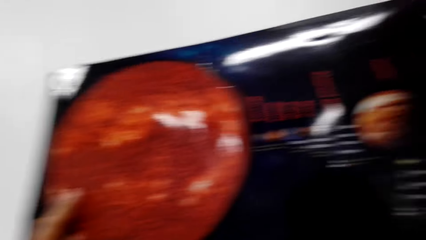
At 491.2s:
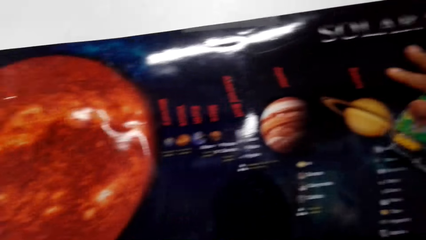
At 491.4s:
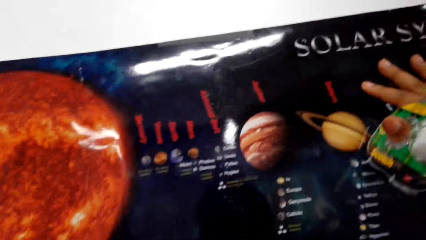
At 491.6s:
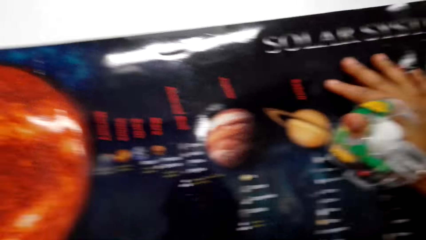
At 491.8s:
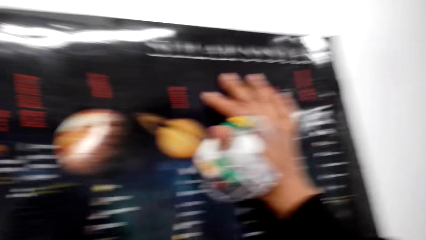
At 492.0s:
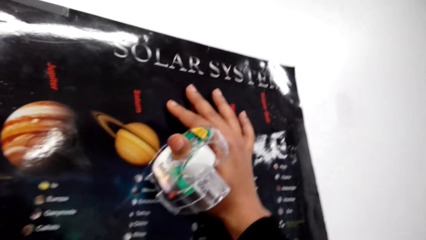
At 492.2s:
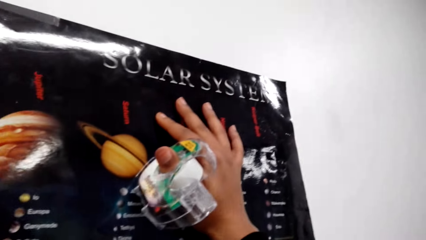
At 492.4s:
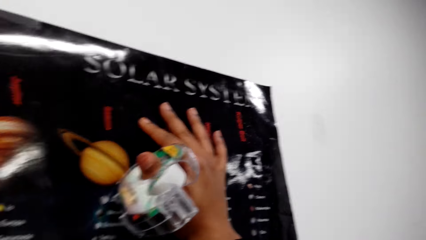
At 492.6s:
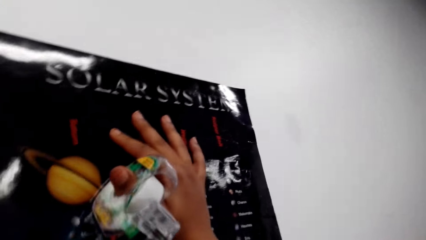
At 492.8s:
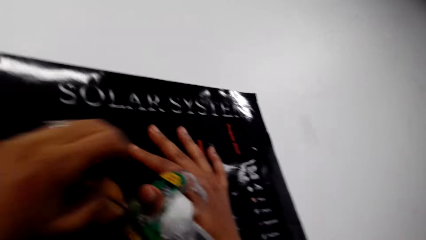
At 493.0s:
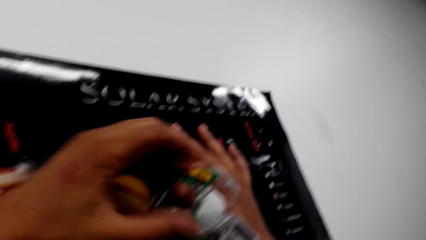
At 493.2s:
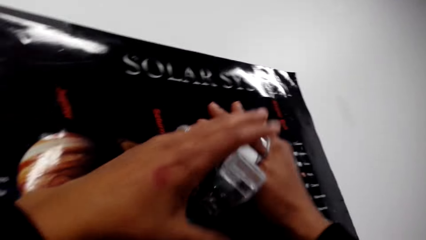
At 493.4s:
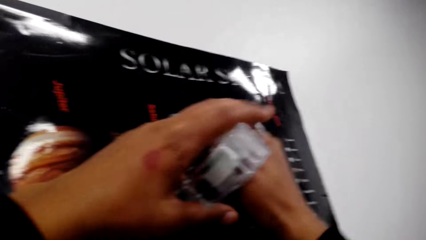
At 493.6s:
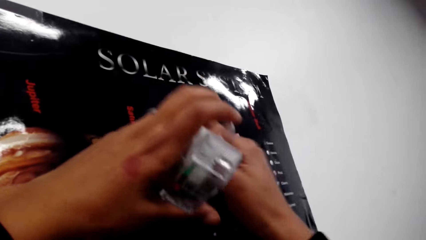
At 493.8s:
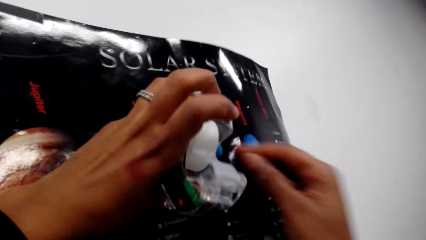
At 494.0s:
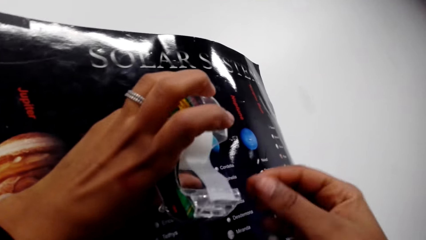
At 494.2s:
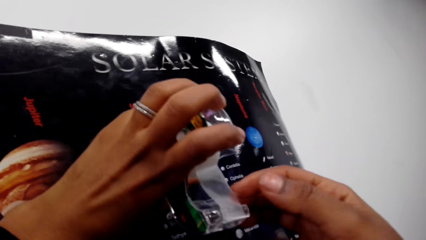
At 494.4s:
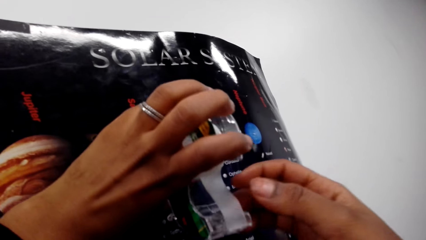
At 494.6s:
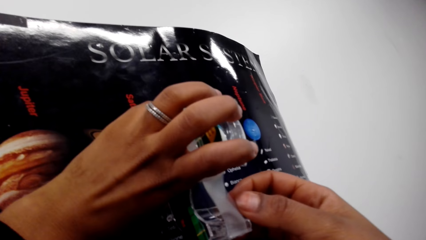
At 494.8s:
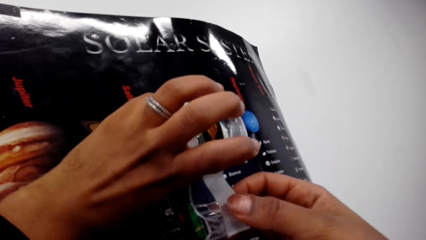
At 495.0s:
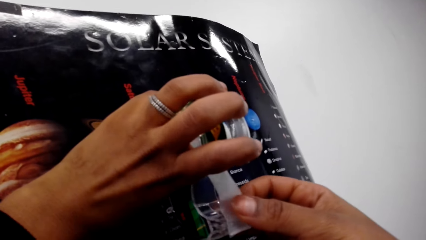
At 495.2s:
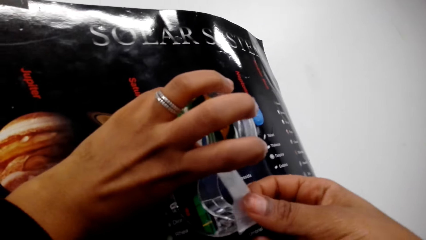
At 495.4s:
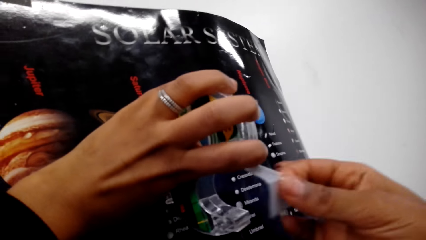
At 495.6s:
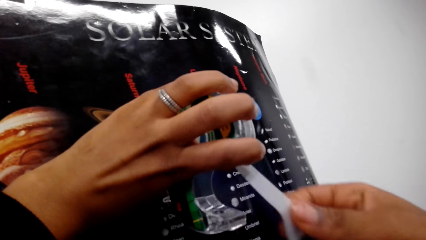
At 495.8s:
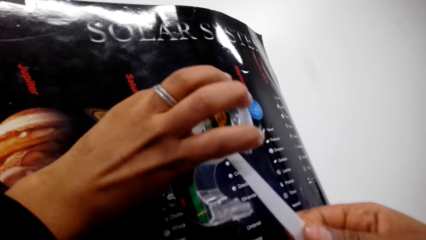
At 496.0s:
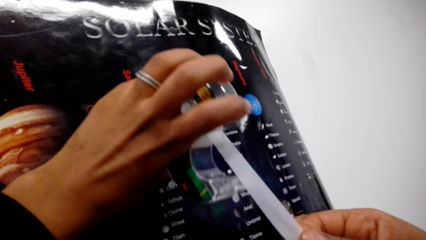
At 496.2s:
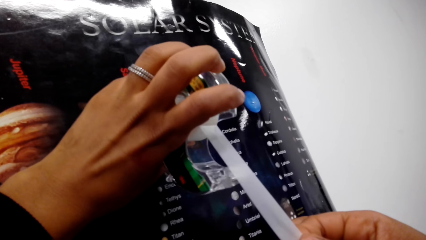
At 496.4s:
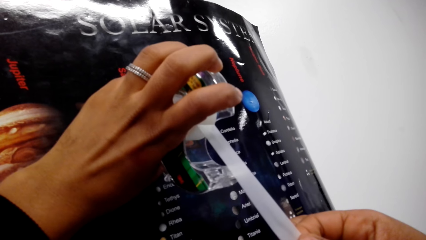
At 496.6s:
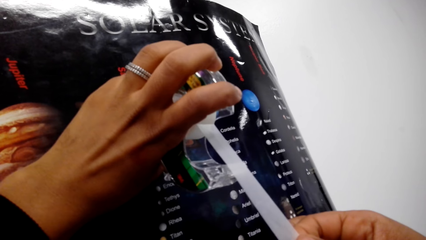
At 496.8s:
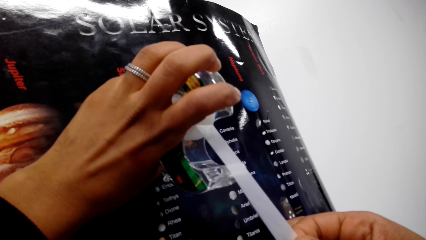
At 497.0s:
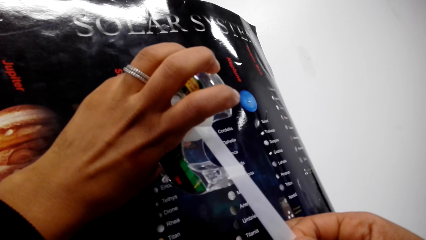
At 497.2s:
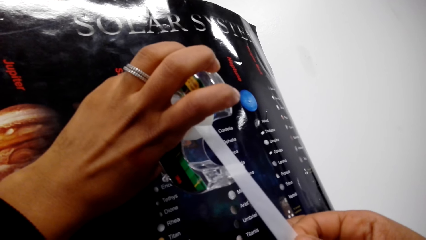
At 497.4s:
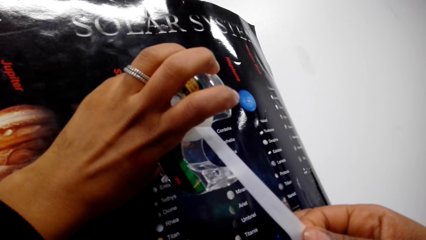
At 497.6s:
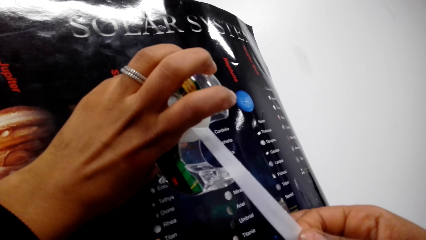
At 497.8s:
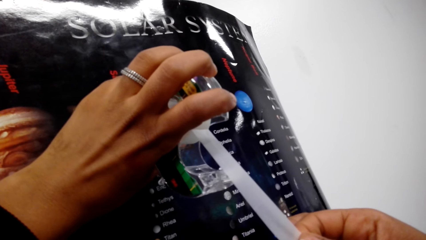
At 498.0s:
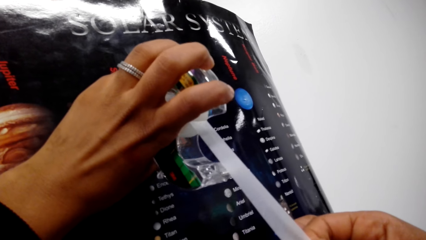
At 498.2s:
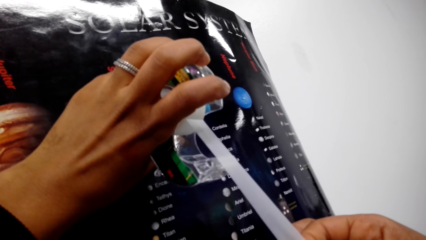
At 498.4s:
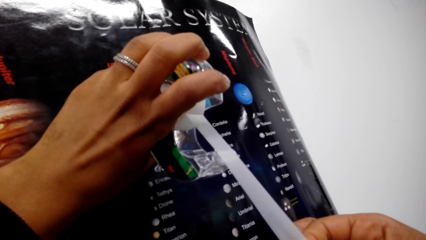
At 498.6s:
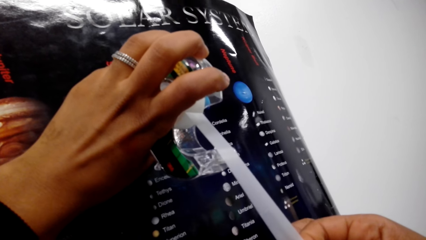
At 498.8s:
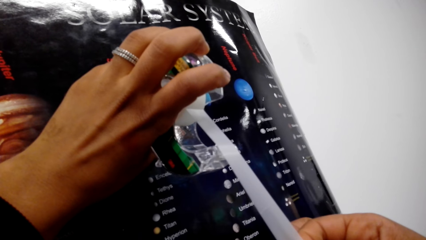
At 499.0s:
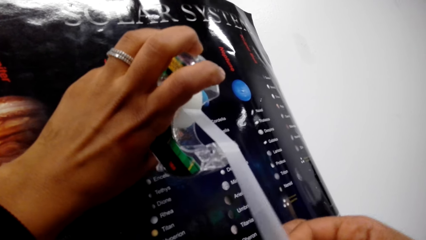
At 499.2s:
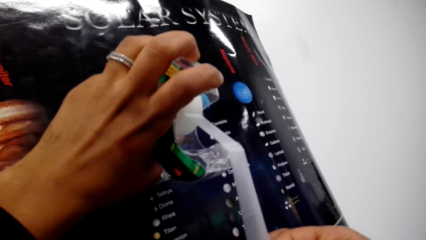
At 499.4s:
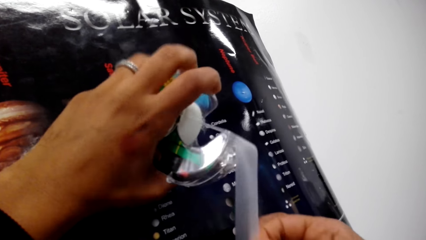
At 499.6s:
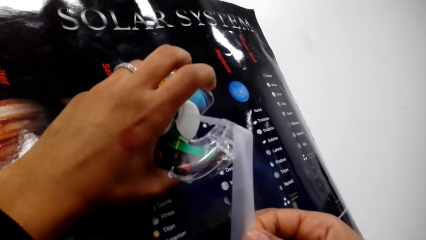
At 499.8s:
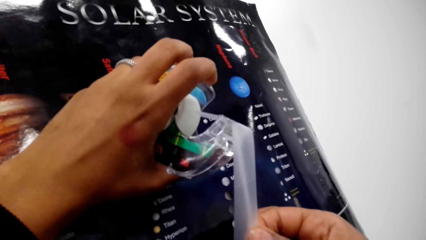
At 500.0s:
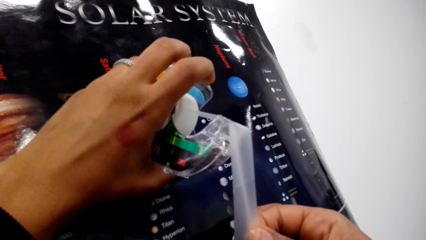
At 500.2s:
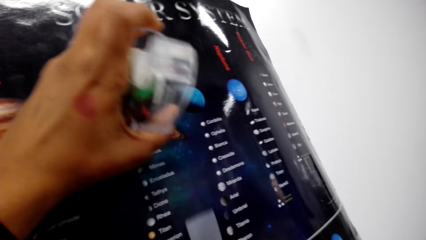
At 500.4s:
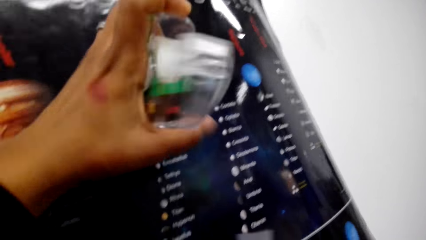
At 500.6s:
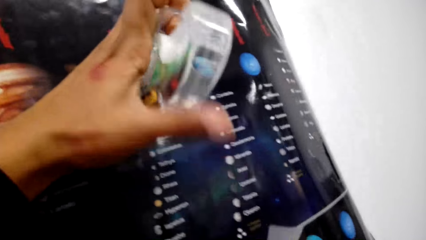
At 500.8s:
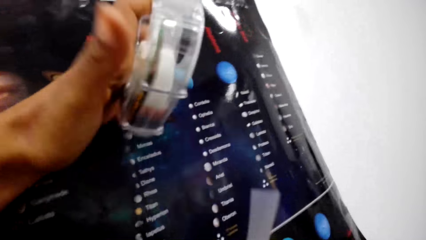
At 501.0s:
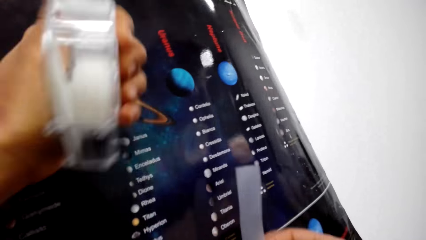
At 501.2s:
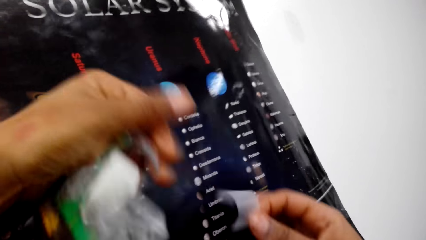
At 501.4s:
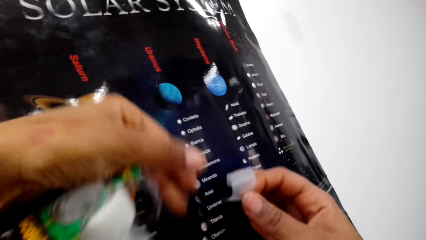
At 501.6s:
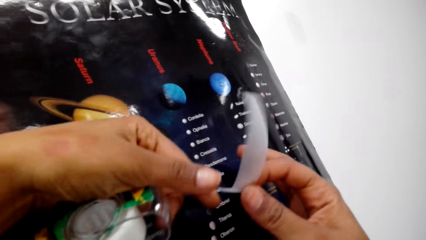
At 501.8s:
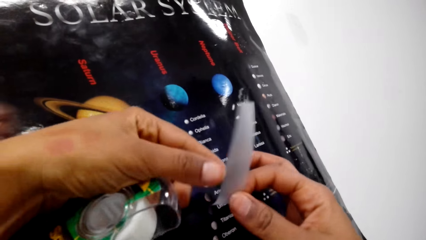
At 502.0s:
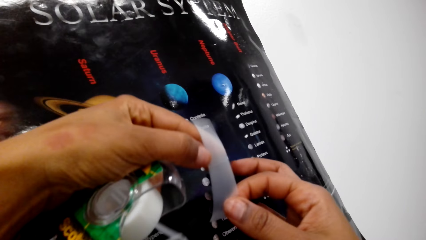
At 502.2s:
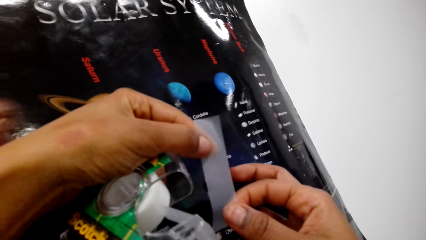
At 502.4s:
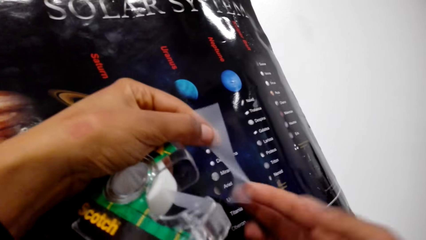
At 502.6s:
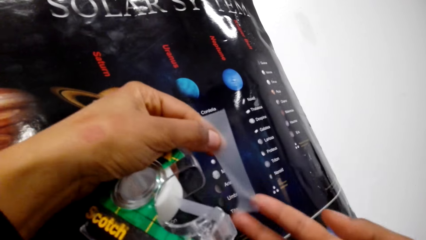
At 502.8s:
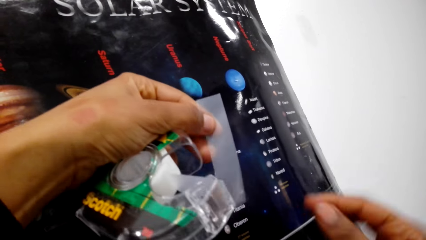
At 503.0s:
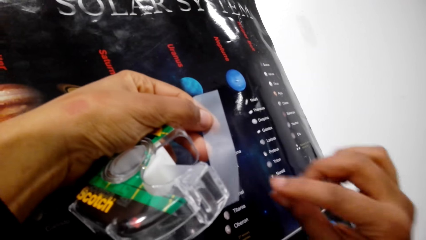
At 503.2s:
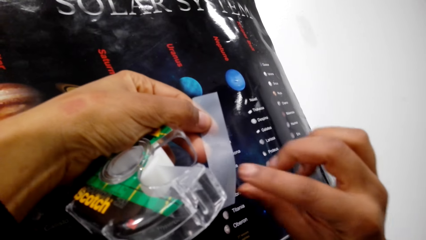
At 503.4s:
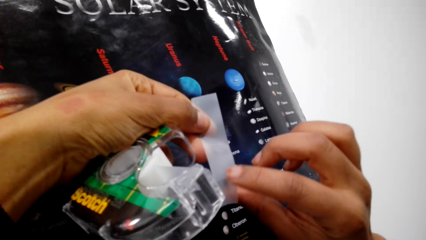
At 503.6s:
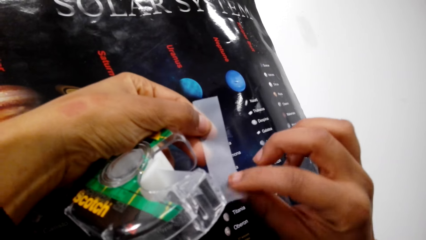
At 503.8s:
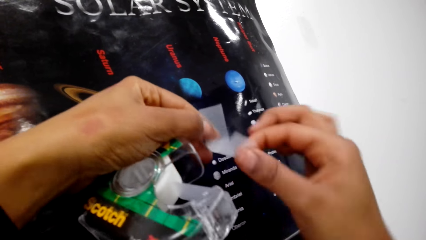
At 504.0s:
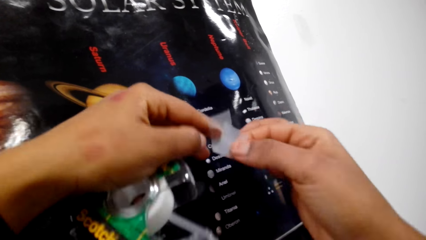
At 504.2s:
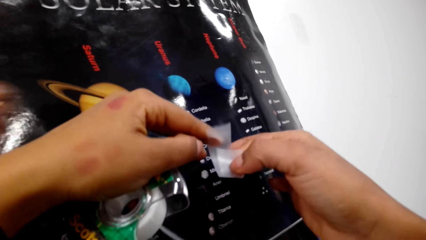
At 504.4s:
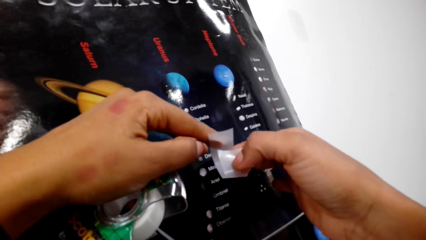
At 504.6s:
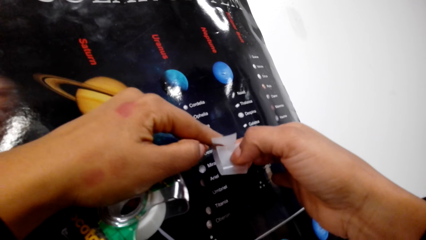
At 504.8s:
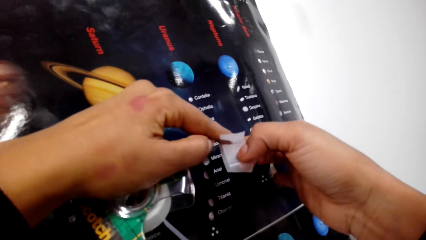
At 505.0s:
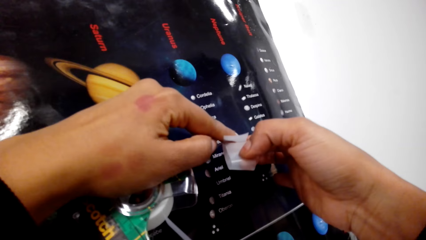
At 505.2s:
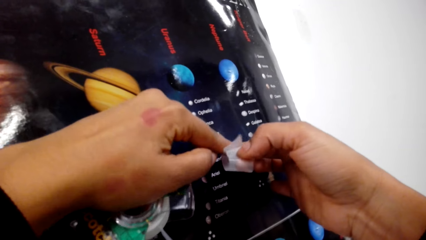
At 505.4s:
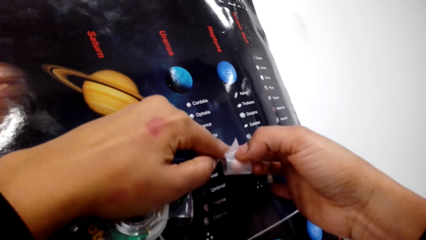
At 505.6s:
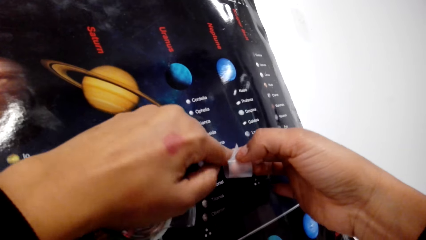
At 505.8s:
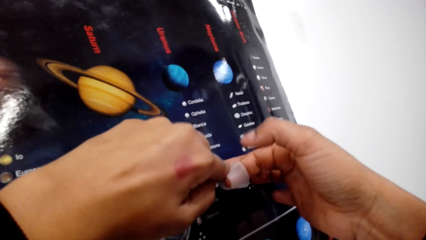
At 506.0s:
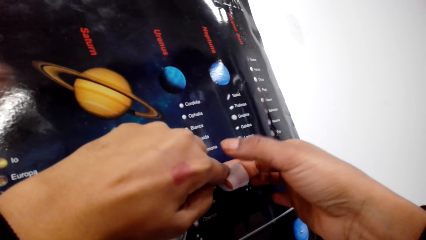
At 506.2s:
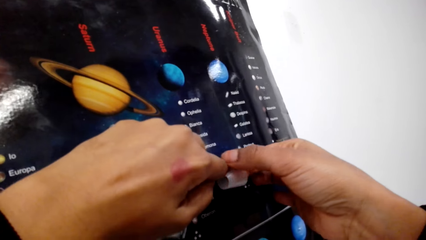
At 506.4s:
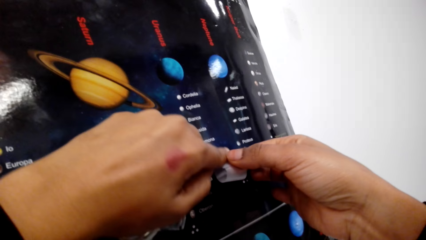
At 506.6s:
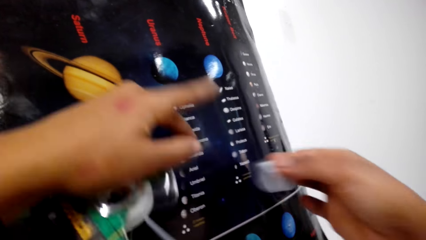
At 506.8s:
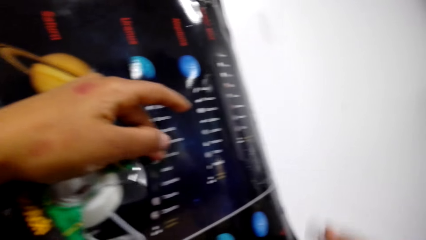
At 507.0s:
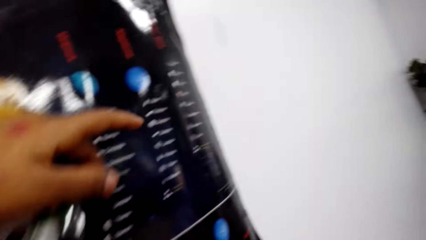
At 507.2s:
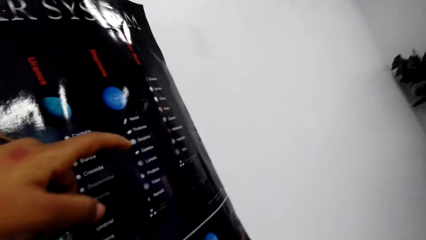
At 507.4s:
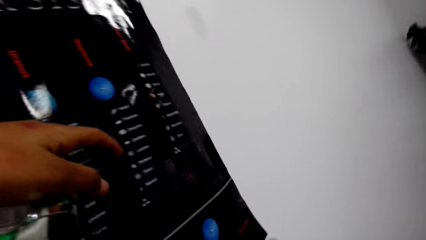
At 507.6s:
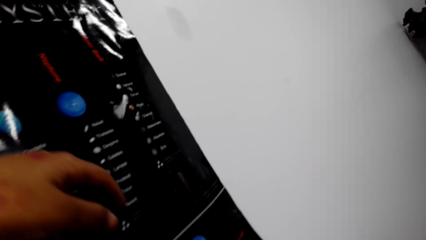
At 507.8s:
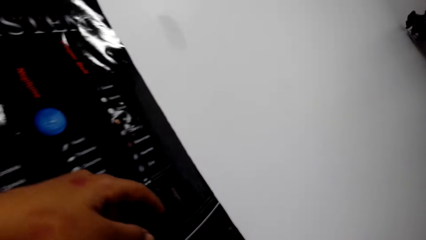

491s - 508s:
The camera wearer passes the tape dispenser in her right hand to her left hand. She removes the sticky tape from the tape dispenser with her right hand. She draws out the sticky tape from the tape dispenser with her right hand. She cuts the tape from the tape dispenser with her right hand. She folds the sticky tape with both hands. She passes the sticky tape to her right hand.
